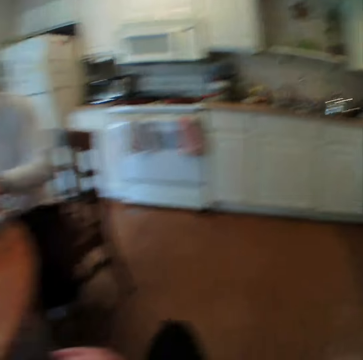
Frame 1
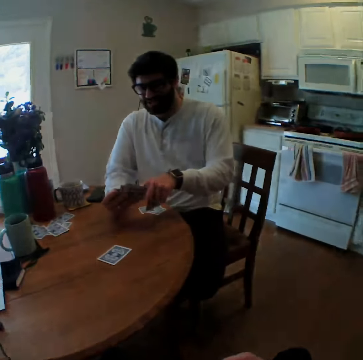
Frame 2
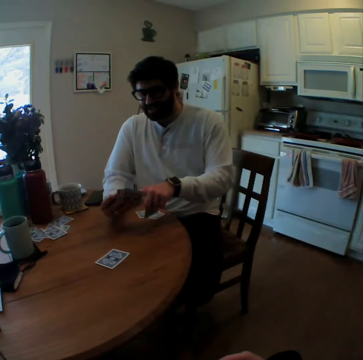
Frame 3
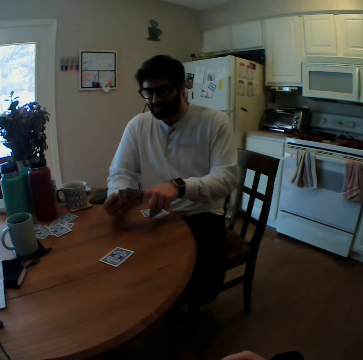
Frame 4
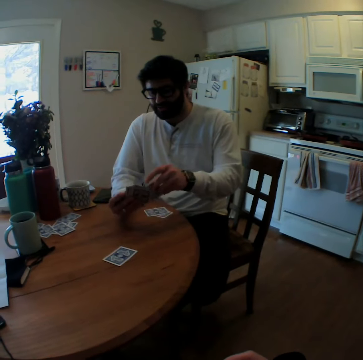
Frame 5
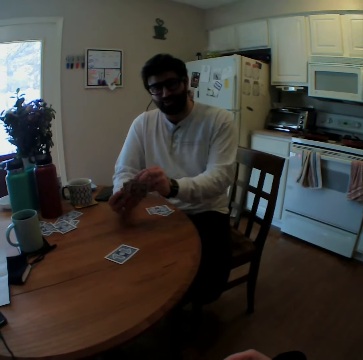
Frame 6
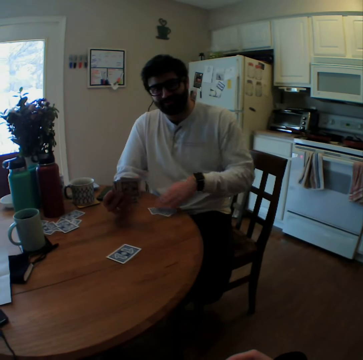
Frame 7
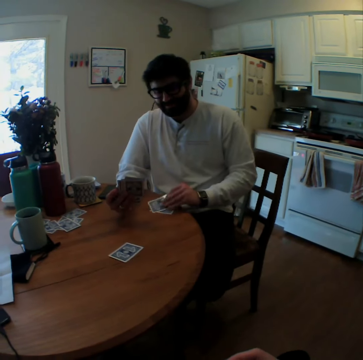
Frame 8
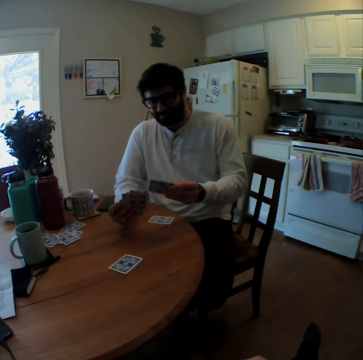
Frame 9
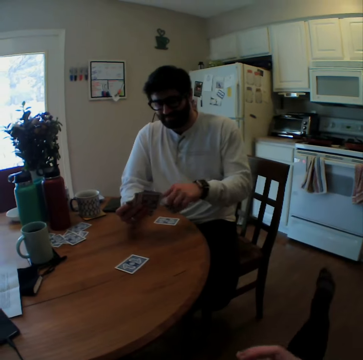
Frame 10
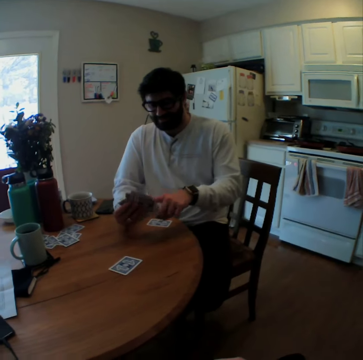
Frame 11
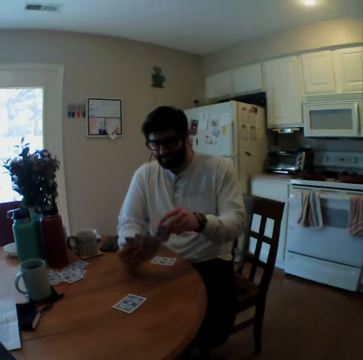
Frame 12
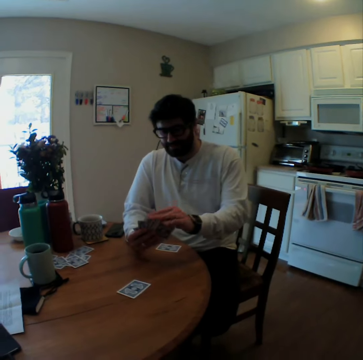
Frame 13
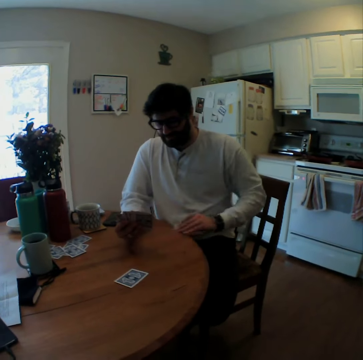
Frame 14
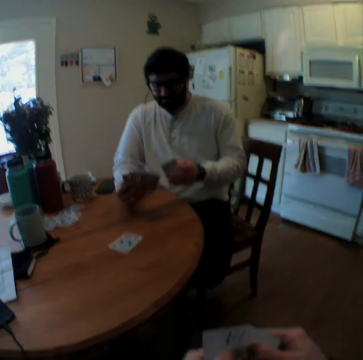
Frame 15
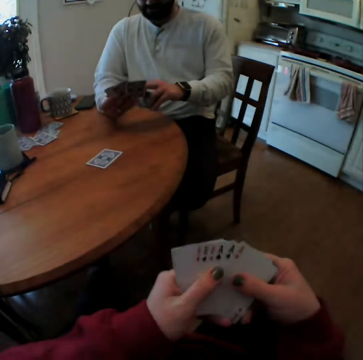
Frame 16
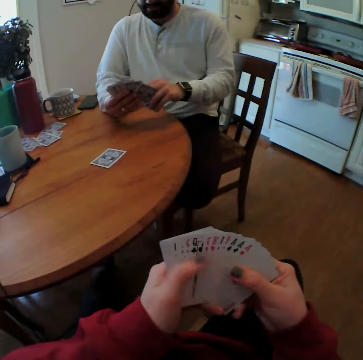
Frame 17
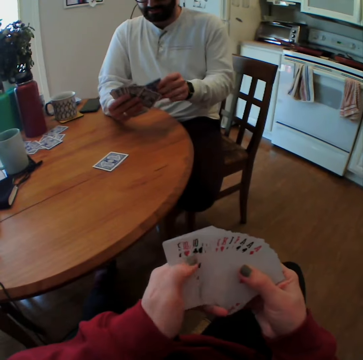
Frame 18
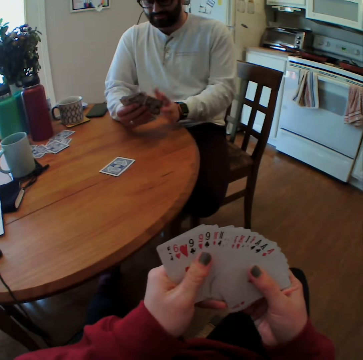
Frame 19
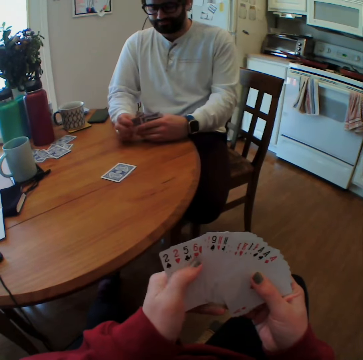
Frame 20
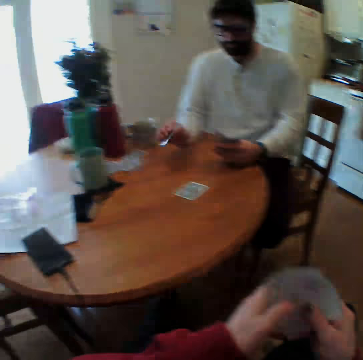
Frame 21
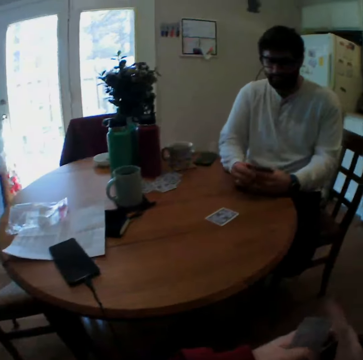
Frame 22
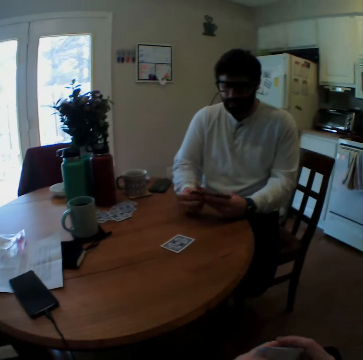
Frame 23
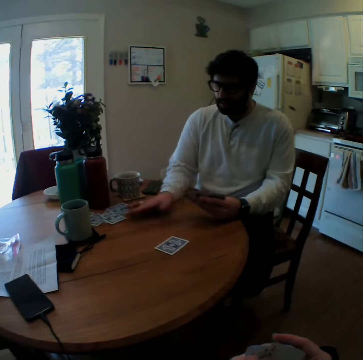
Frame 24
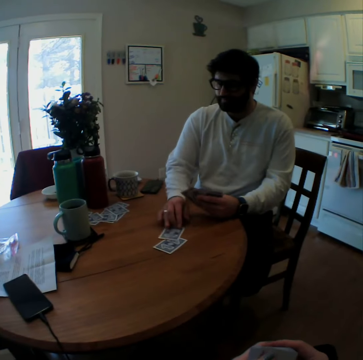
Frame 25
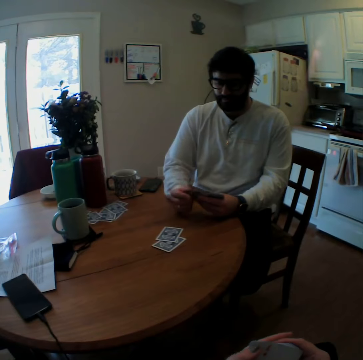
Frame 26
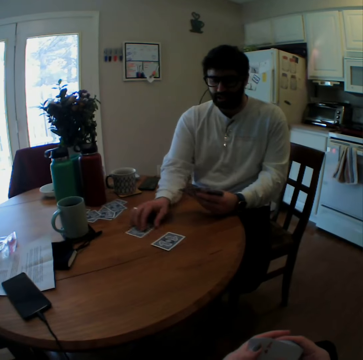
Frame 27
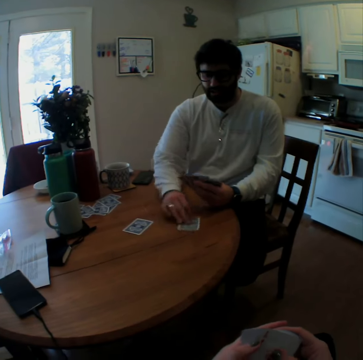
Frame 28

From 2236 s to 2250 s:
The camera wearer looks around the room. A man speaks. The man arranges the playing cards. The camera wearer speaks. The man takes more playing cards from the table. The man puts the cards together. The man takes another playing card. The man looks at the cards. The camera wearer arranges playing cards. They count the cards. The man arranges playing cards. The man puts a card on the table. The man speaks. The man moves a playing card on the table.

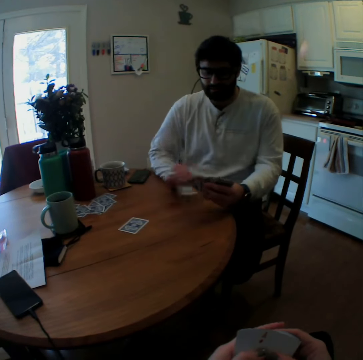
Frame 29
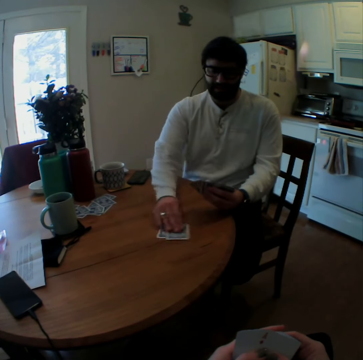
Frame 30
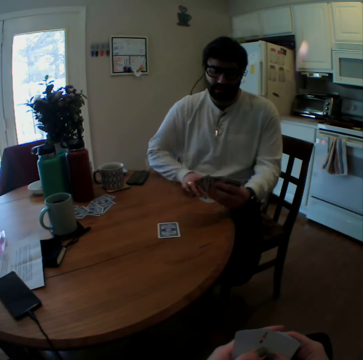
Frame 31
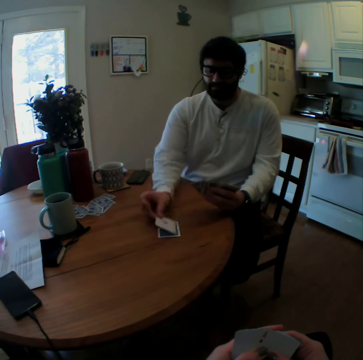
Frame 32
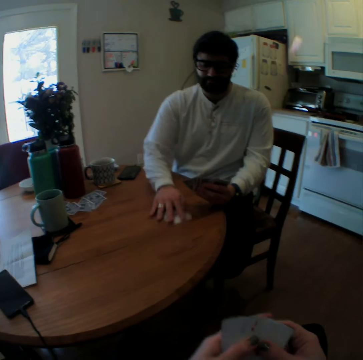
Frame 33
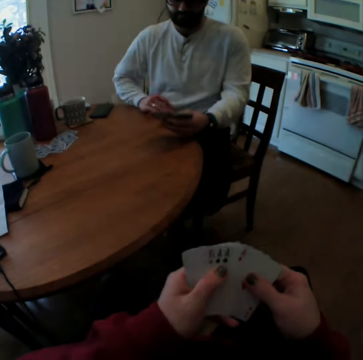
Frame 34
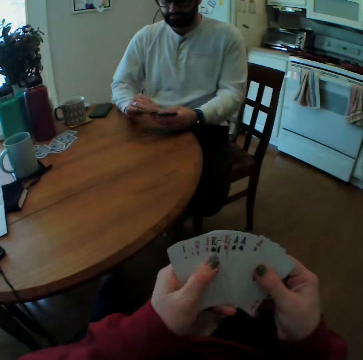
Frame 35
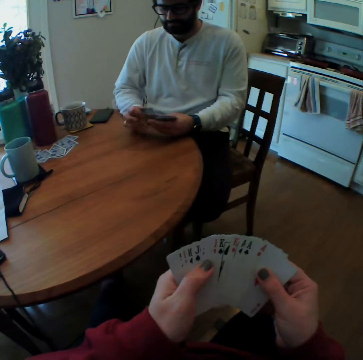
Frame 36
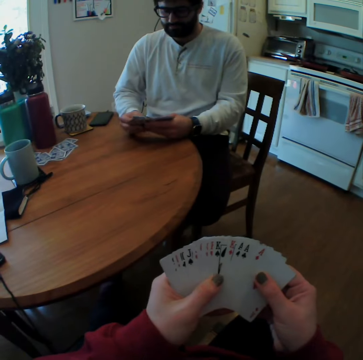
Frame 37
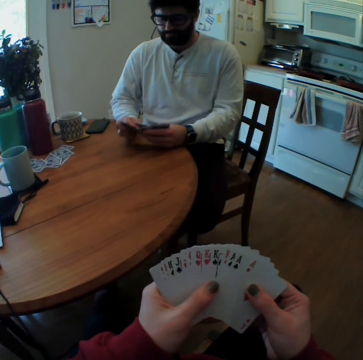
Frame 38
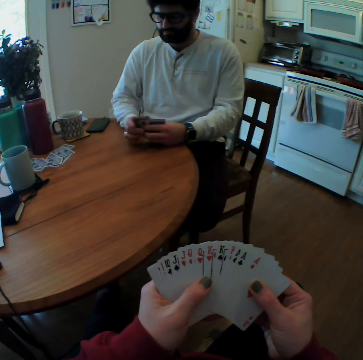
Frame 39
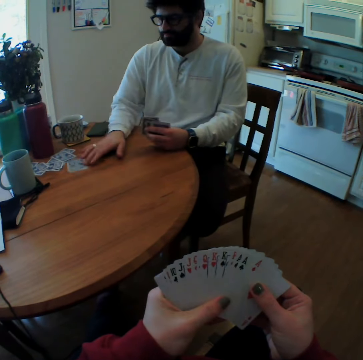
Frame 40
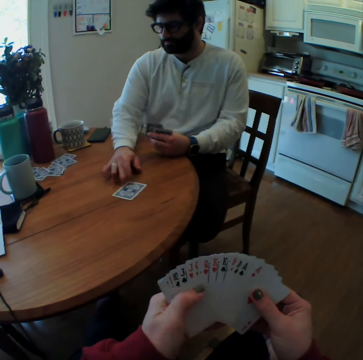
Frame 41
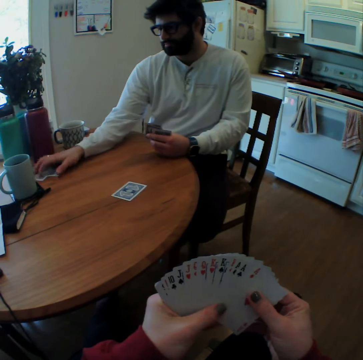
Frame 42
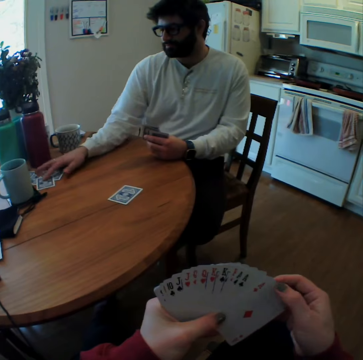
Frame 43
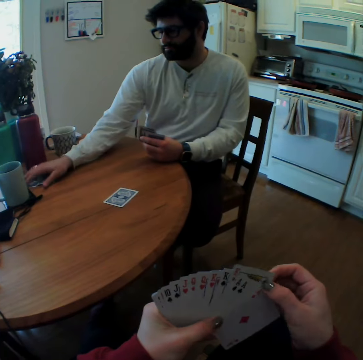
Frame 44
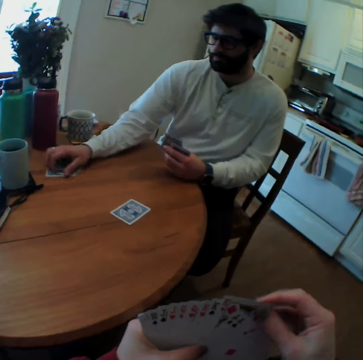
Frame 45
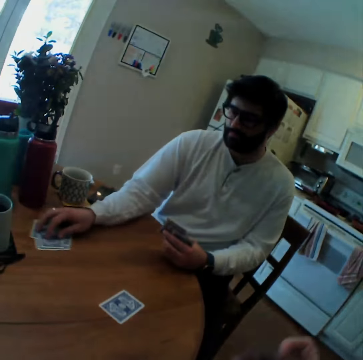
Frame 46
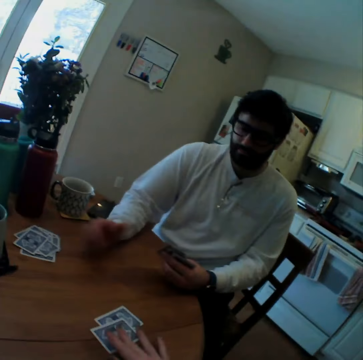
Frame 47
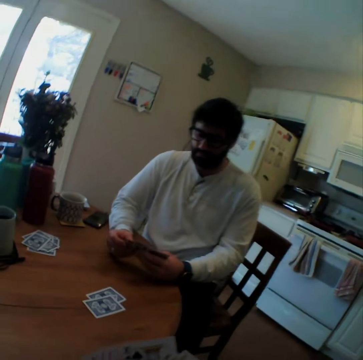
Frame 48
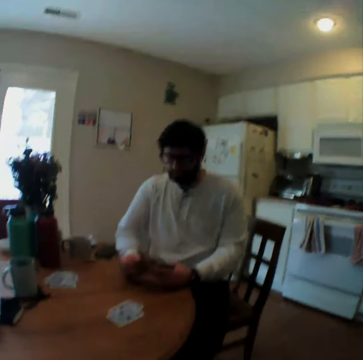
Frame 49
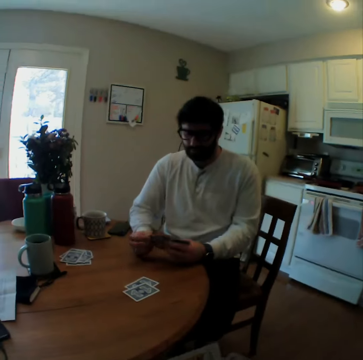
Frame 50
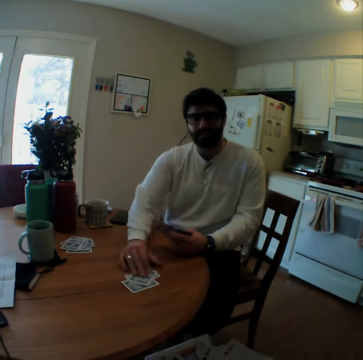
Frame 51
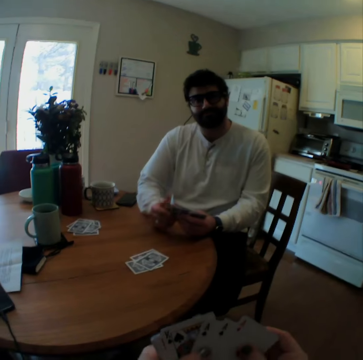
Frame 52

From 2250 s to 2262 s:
A man moves a playing card closer to him. The man turns the playing card and takes the playing card. The camera wearer counts cards. The man arranges the playing cards. The man moves more playing cards on the table. The camera wearer speaks. They throw a card on a table. The man arranges the playing cards on his hands.

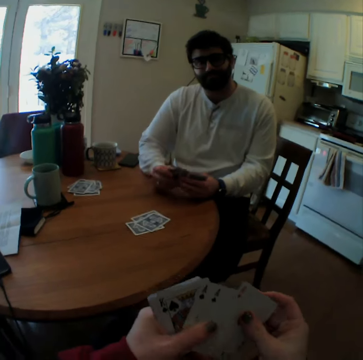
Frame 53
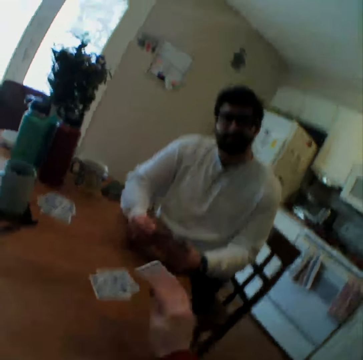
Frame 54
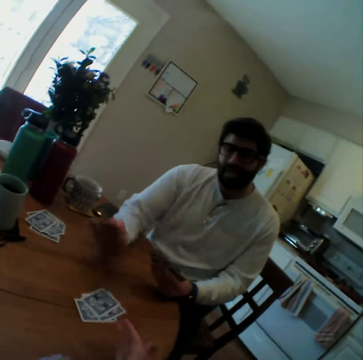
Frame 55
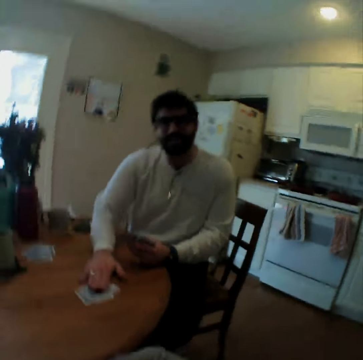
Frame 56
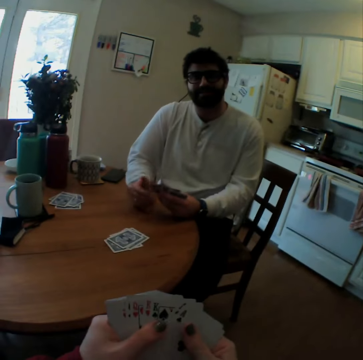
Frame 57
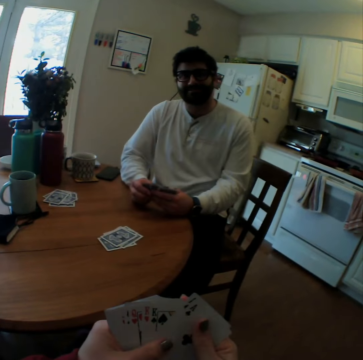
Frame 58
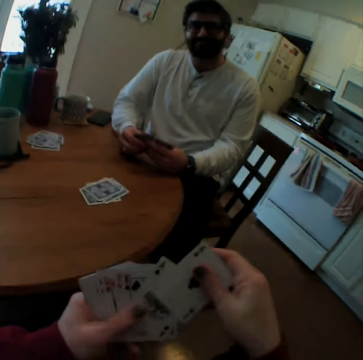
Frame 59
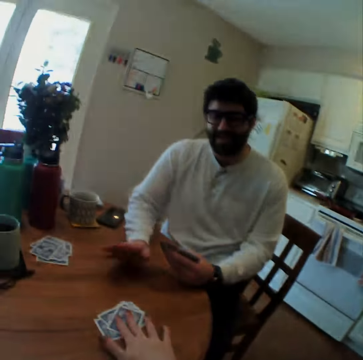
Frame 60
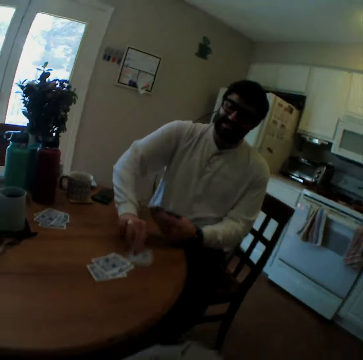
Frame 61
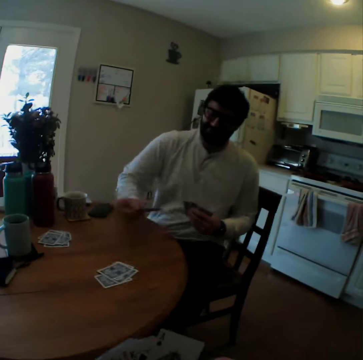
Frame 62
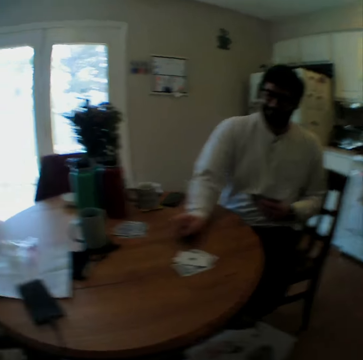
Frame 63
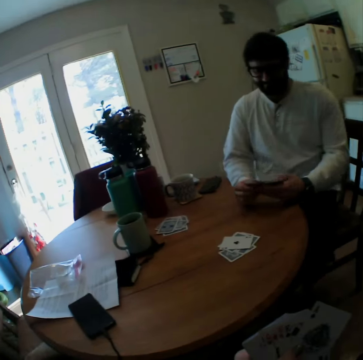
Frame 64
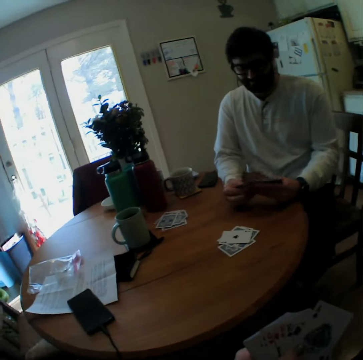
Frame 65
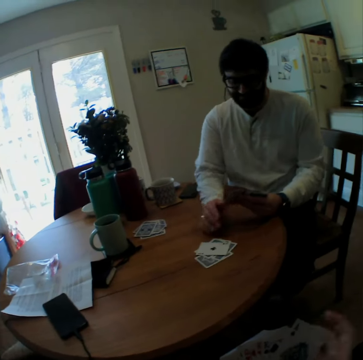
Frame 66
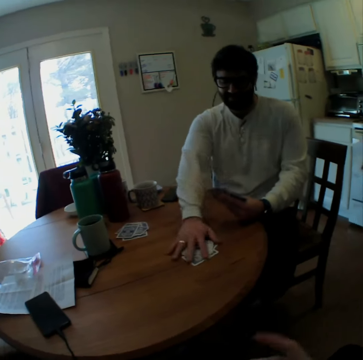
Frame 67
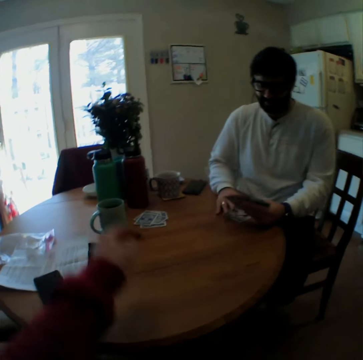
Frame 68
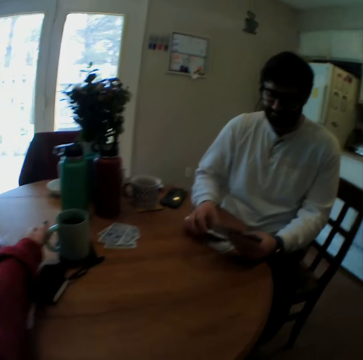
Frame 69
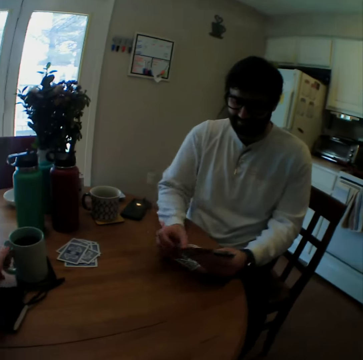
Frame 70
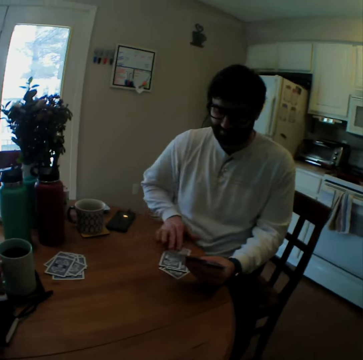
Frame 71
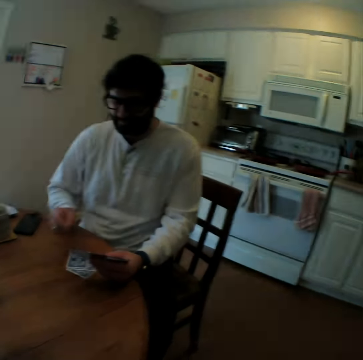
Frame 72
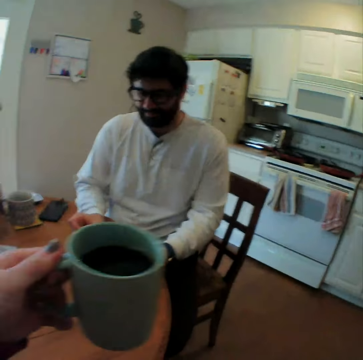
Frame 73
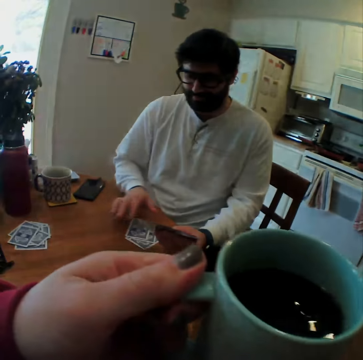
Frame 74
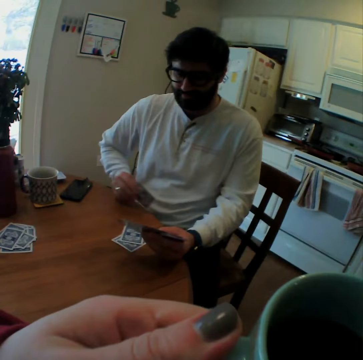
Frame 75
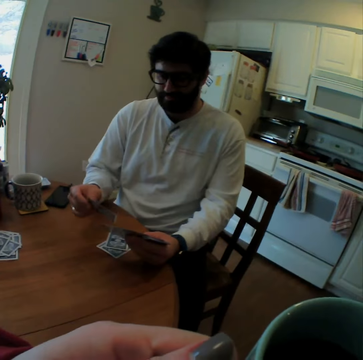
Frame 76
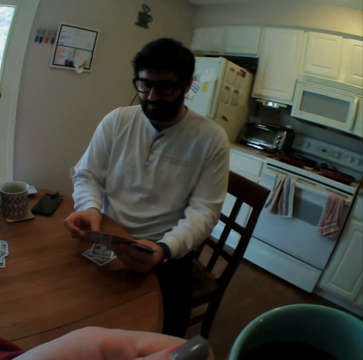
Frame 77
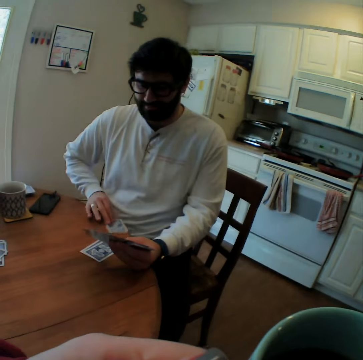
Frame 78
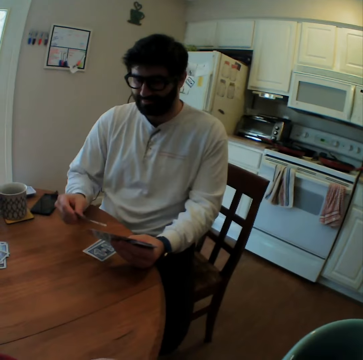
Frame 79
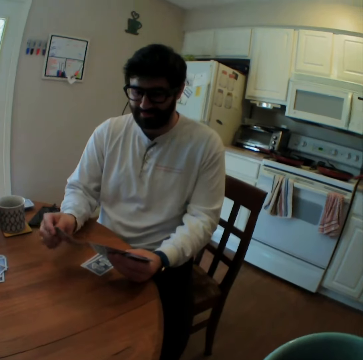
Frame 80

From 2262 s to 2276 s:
A man plays card games and taps a card on a table. The camera wearer plays card games with the man. She puts a card on the table. The man taps the playing cards on the table. The camera wearer speaks. She taps a card on the table. The man takes a playing card, turns the playing card on the table, and puts a card on the table. The man takes the playing cards. The camera wearer takes a cup on the table. She holds the cup and lifts the cup towards her face. The man turns some playing cards on the table. The man looks on the playing card. The camera wearer sips a drink from the cup. She speaks. The man takes another playing card.
